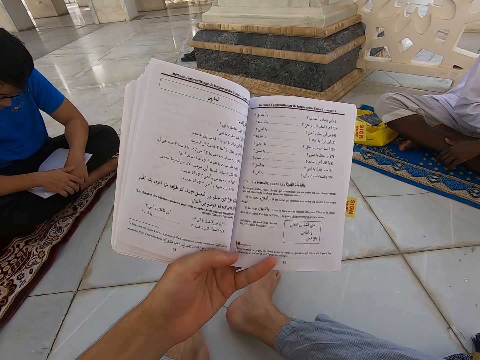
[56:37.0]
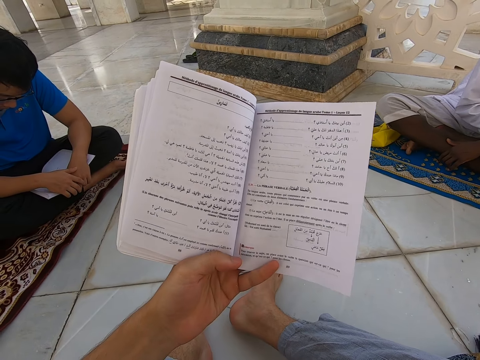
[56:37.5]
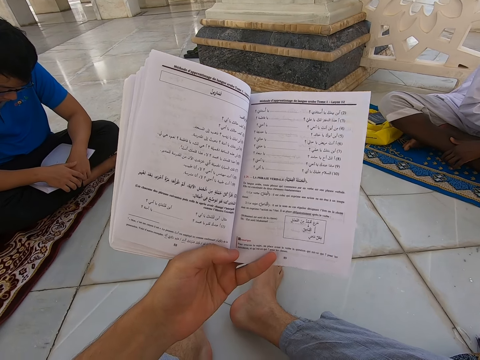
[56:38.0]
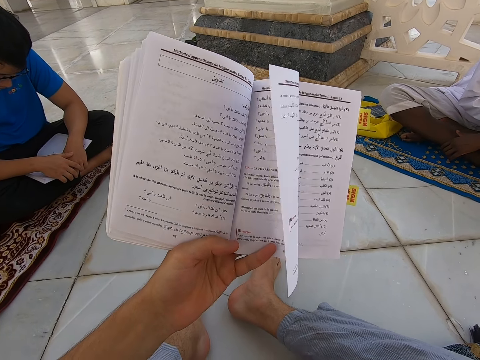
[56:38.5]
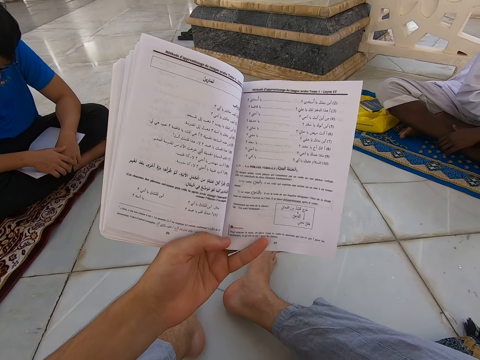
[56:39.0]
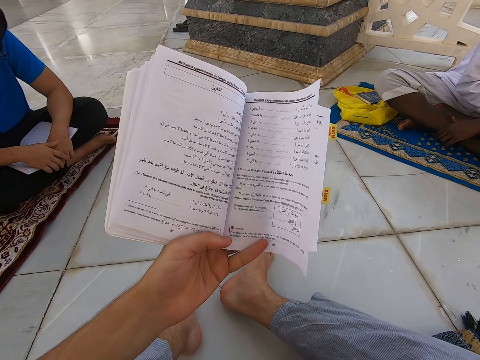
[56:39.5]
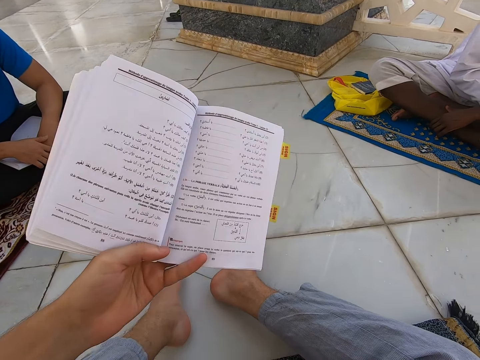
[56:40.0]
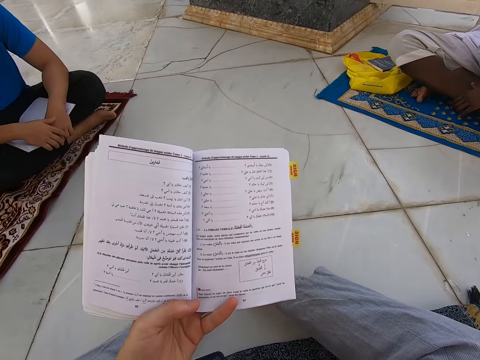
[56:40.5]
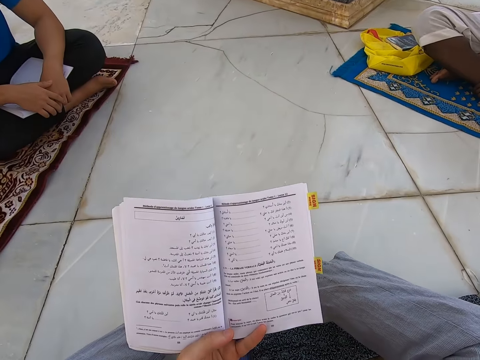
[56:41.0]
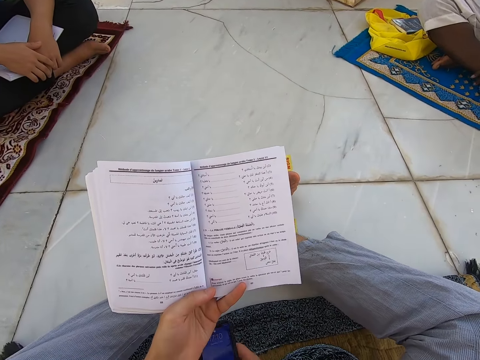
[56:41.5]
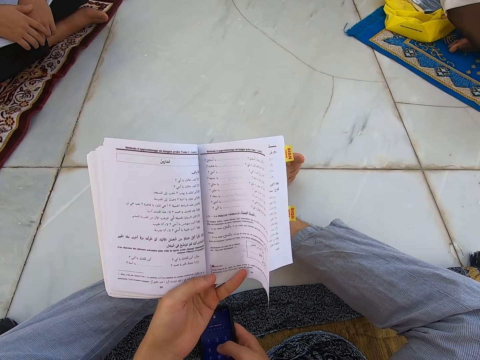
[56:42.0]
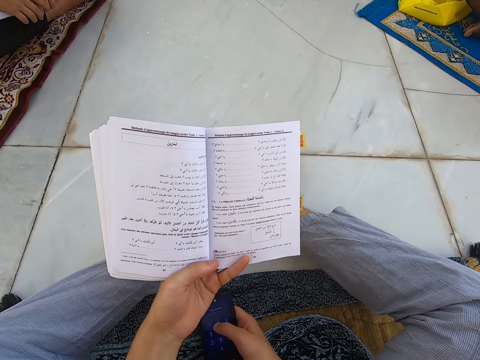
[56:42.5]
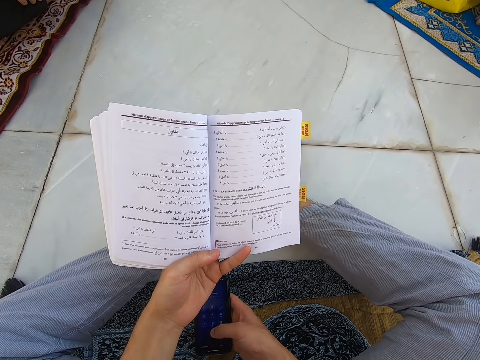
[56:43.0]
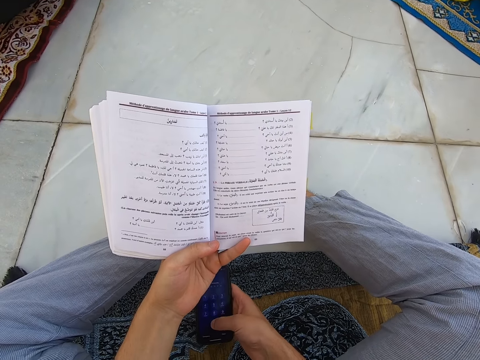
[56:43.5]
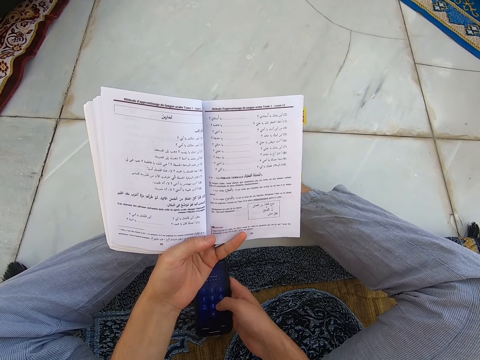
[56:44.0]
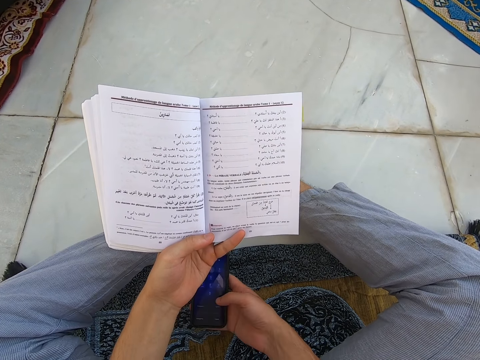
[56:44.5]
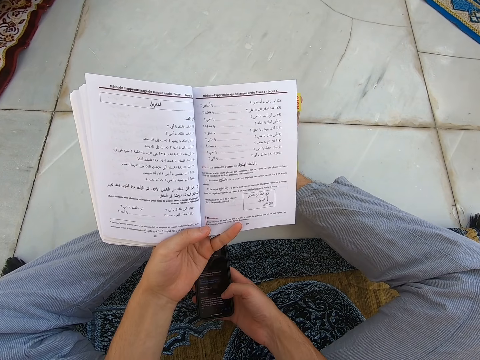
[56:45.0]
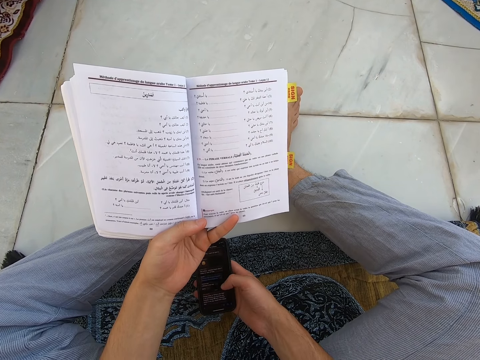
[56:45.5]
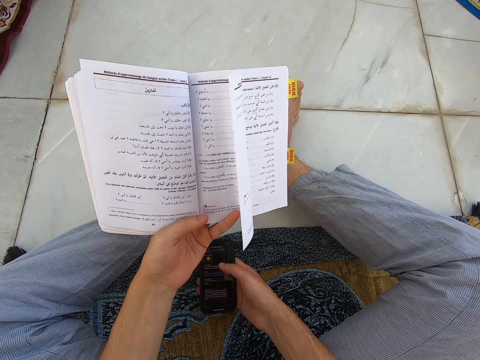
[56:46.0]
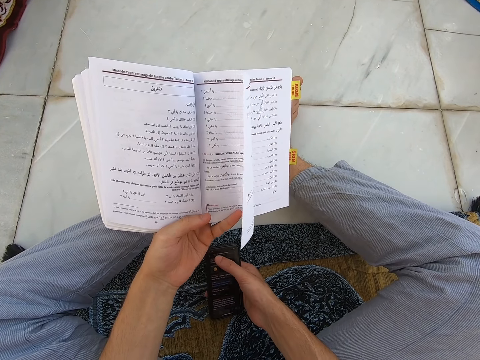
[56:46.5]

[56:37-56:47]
The camera wearer places the phone on the floor. They read the book in the mosque. They scroll the phone.

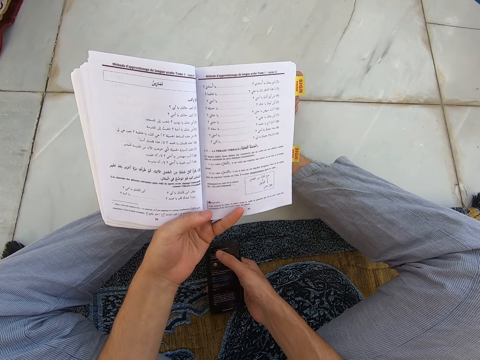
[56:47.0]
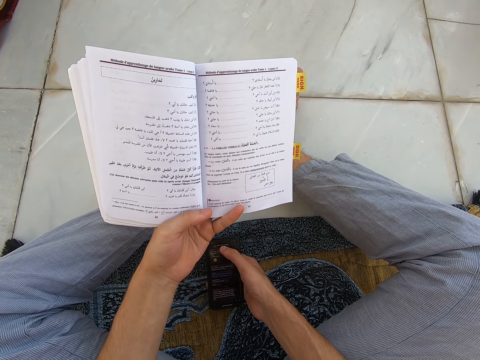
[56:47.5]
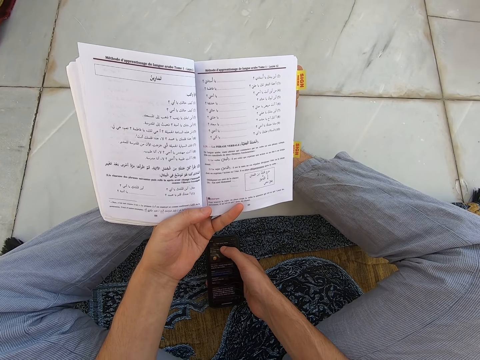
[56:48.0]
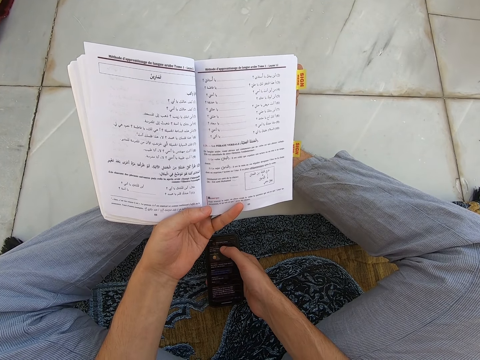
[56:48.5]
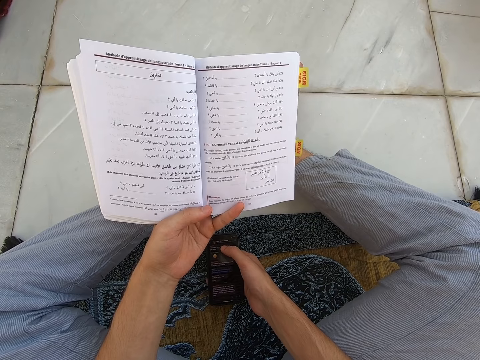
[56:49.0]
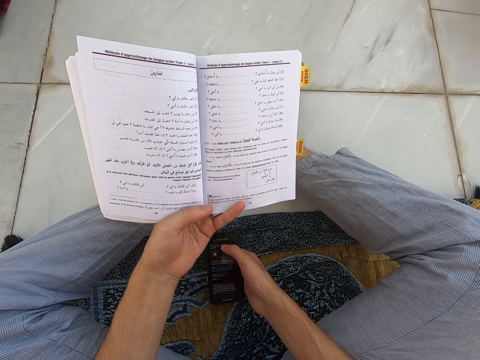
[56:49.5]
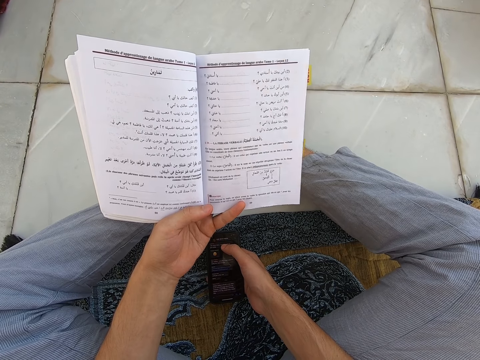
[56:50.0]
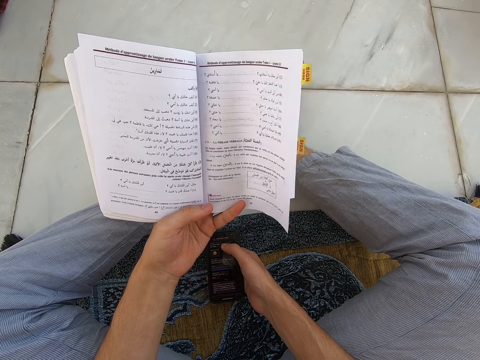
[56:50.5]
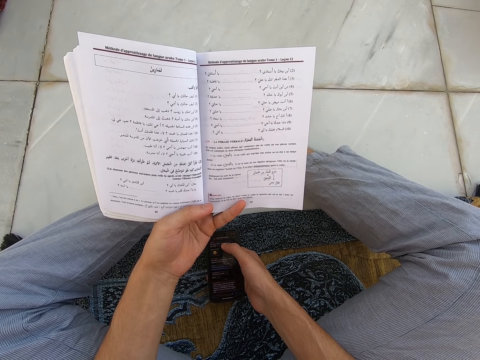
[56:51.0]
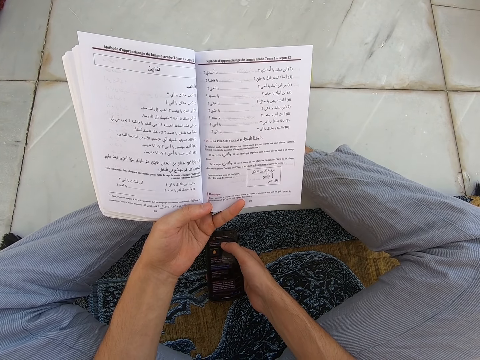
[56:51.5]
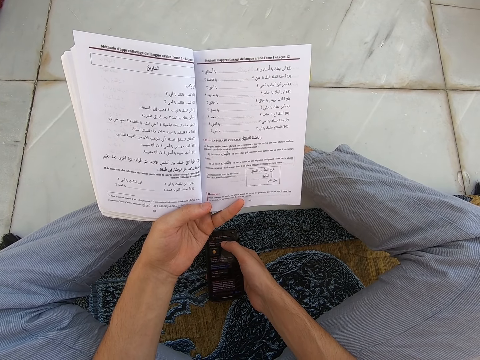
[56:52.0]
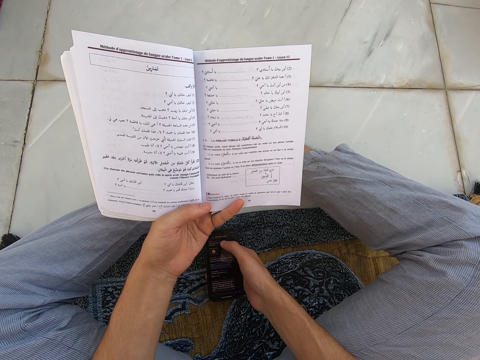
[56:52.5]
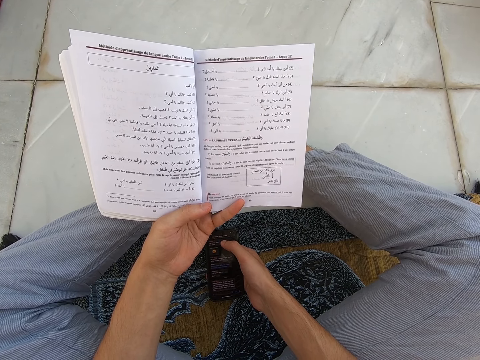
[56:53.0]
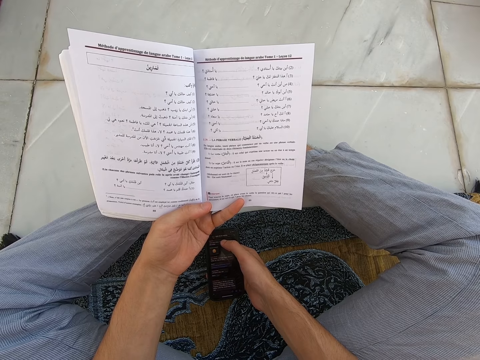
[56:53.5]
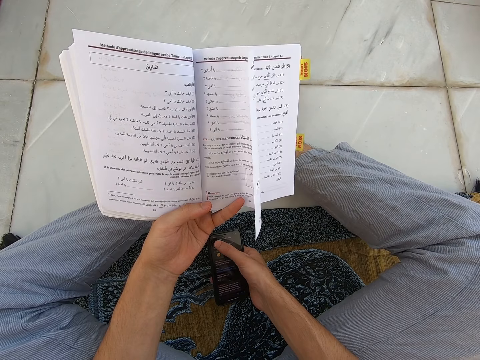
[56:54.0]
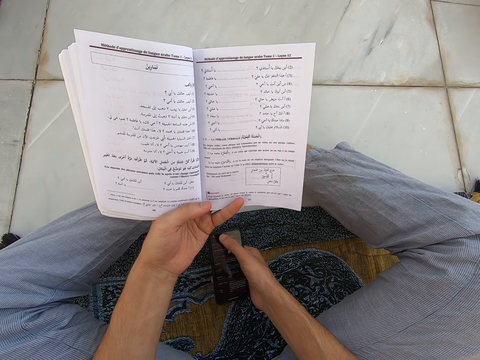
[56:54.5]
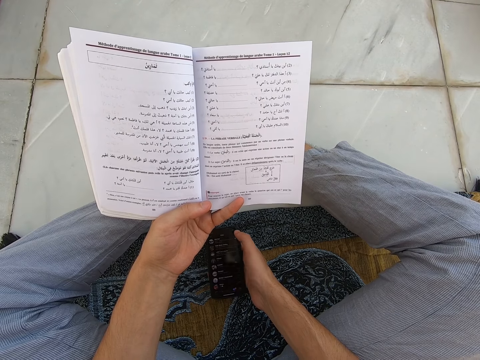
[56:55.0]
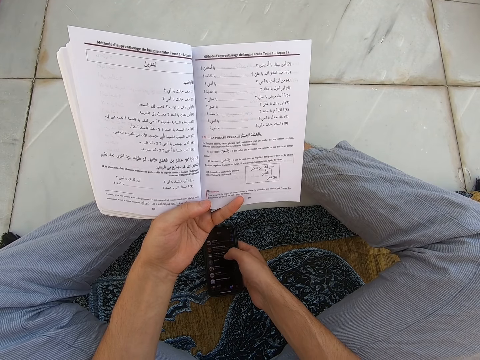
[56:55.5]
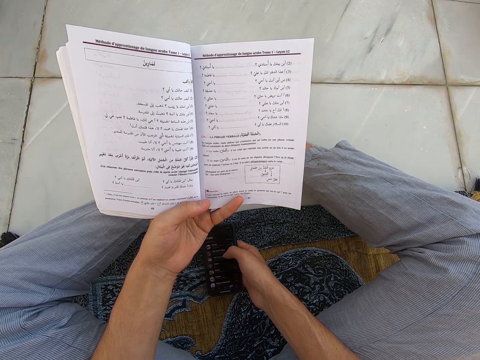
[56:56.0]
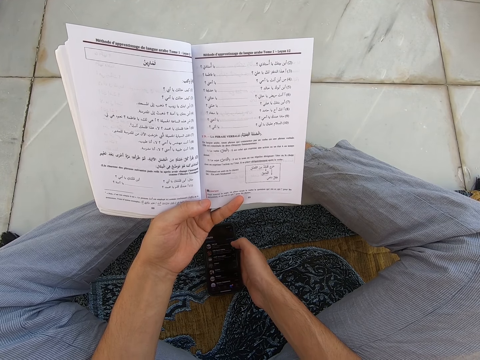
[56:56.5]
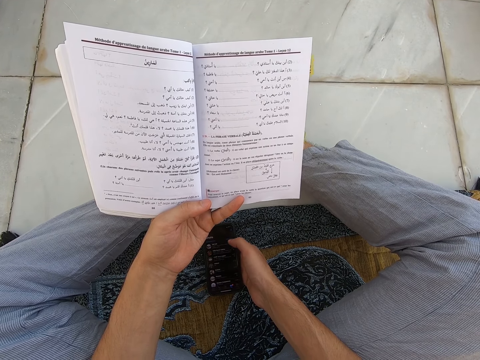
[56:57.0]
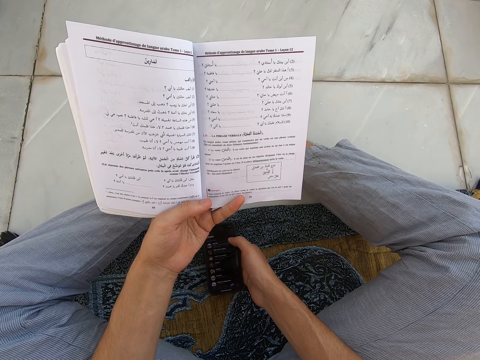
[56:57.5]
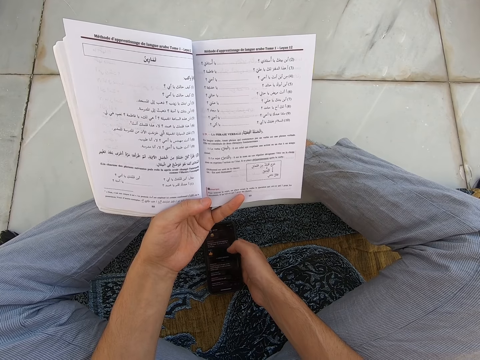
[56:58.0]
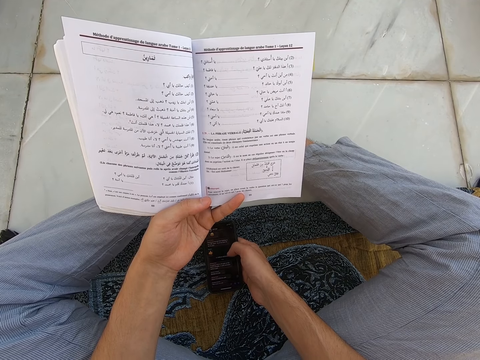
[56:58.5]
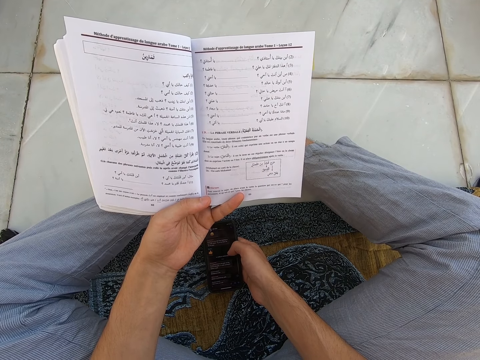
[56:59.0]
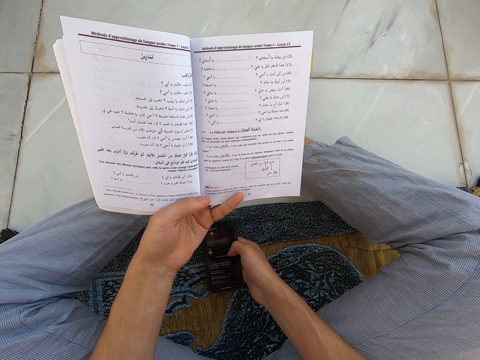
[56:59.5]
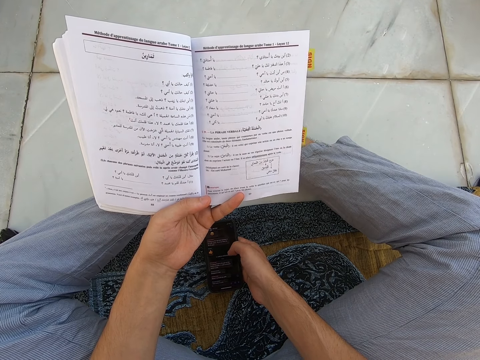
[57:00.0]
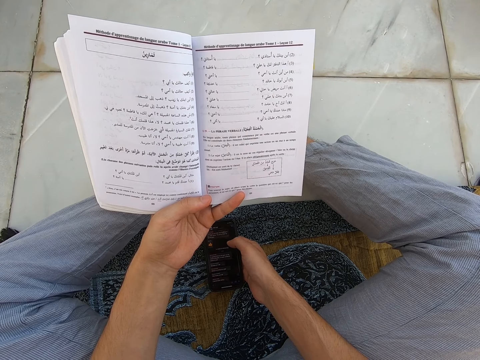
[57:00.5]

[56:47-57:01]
The camera wearer looks at the phone. They scroll the phone.
